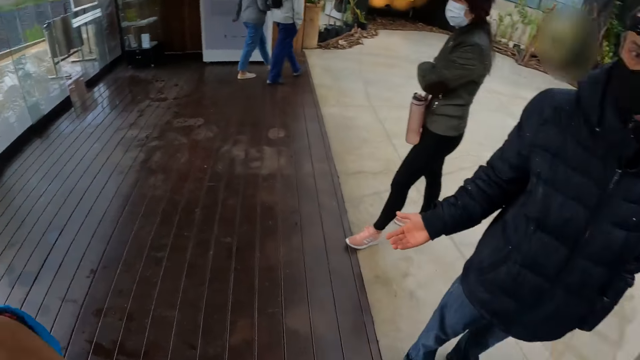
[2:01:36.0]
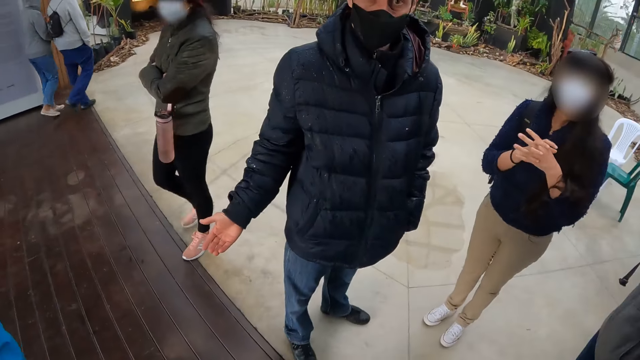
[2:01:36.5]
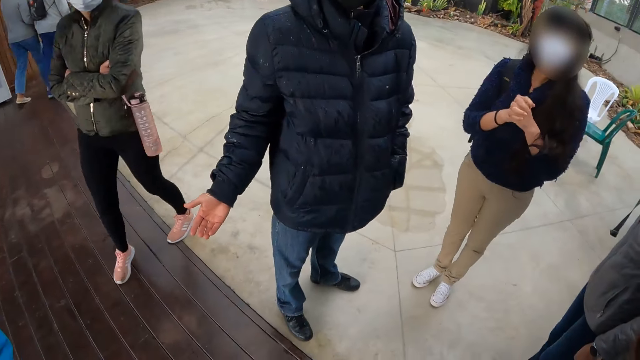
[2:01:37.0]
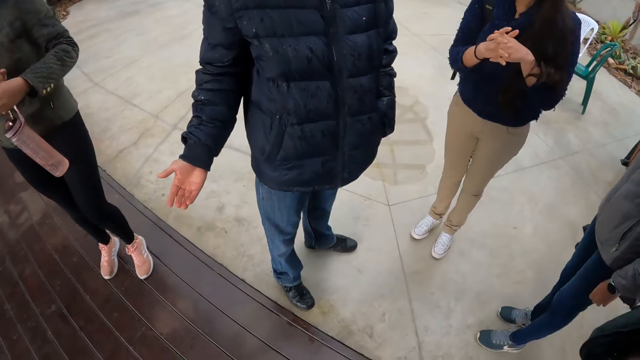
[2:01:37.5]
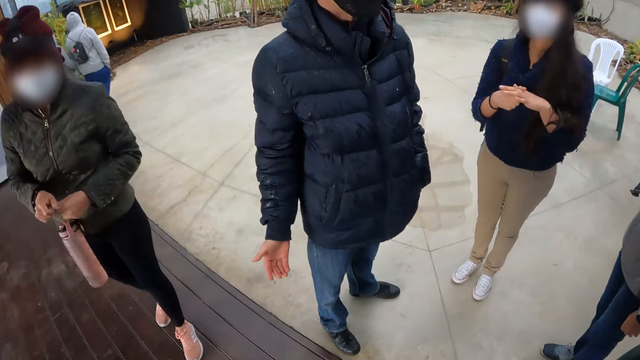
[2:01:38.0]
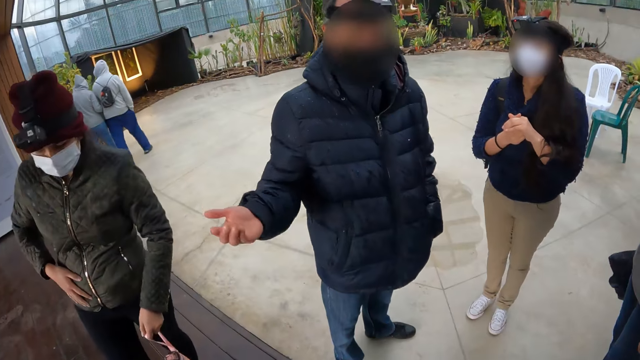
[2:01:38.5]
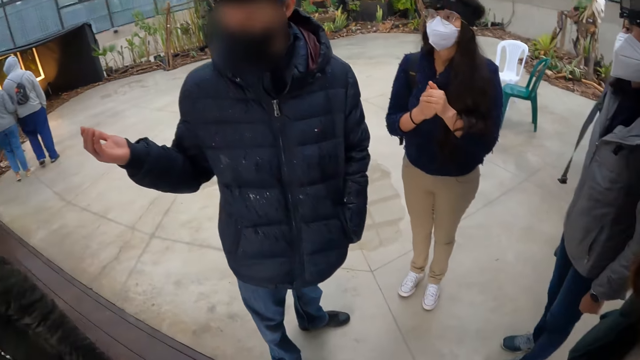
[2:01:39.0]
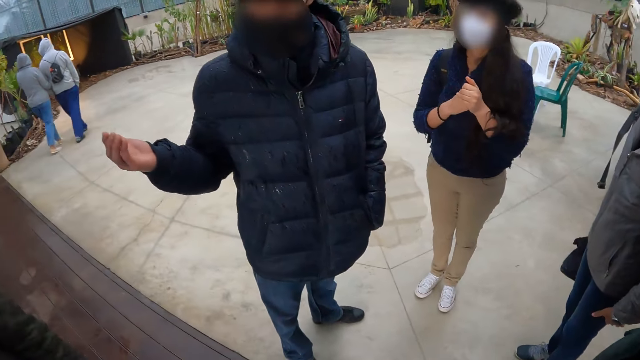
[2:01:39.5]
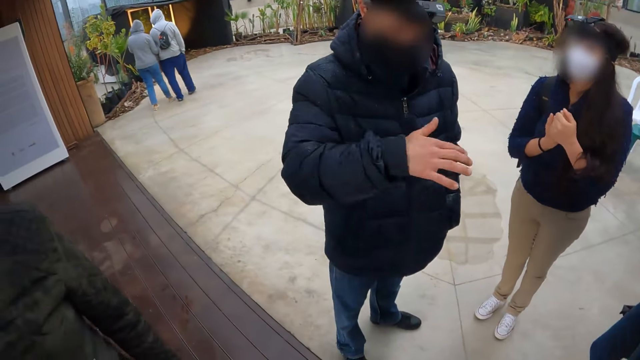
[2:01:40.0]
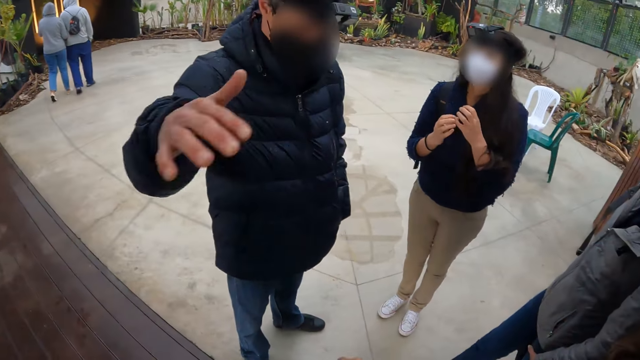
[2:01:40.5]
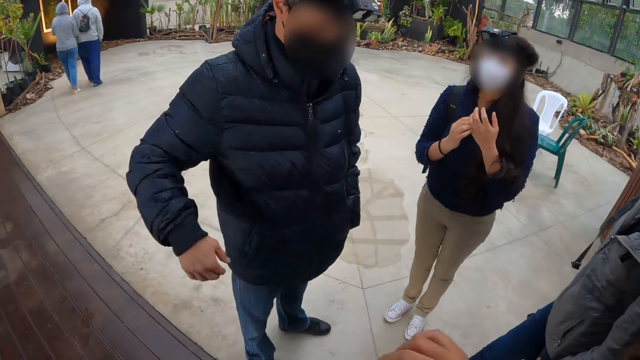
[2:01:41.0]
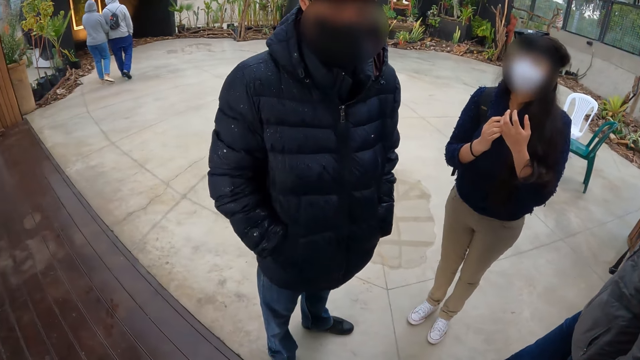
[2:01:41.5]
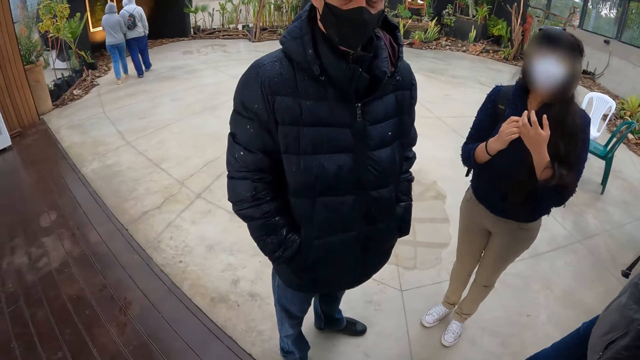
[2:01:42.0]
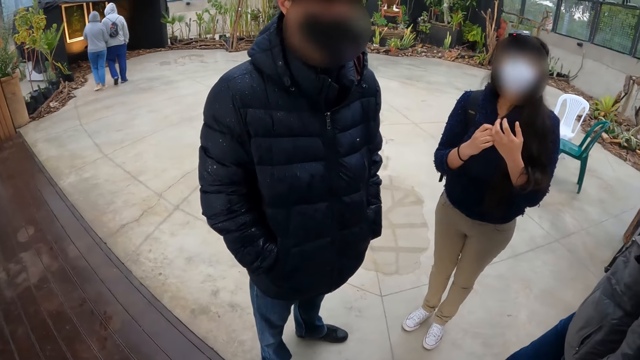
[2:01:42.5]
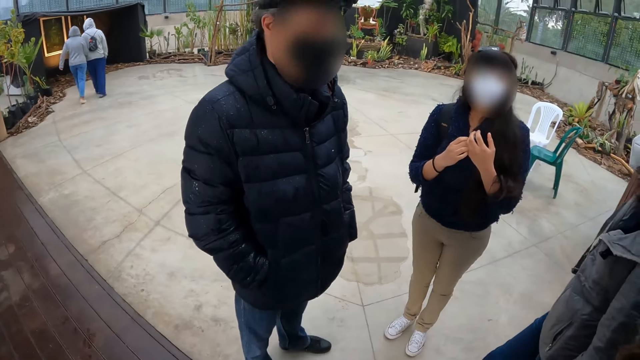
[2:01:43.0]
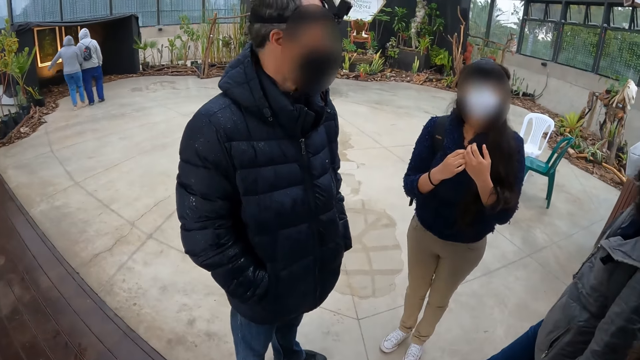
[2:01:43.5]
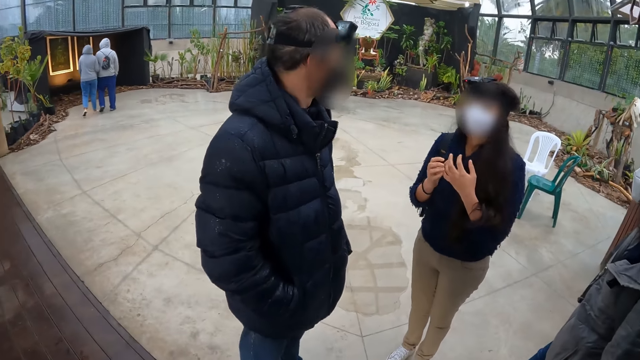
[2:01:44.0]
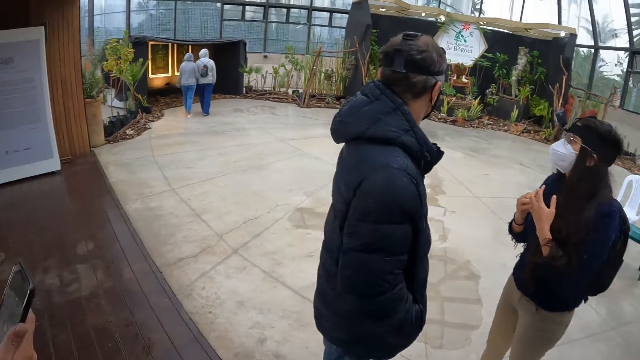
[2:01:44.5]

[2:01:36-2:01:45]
A woman holds a bottle with her right hand. A man crosses hands. The woman walks around. The woman passes the bottle from her right hand to her left hand. The woman holds the bottle with the other hand. Another man sways hands. The woman touches her jacket.

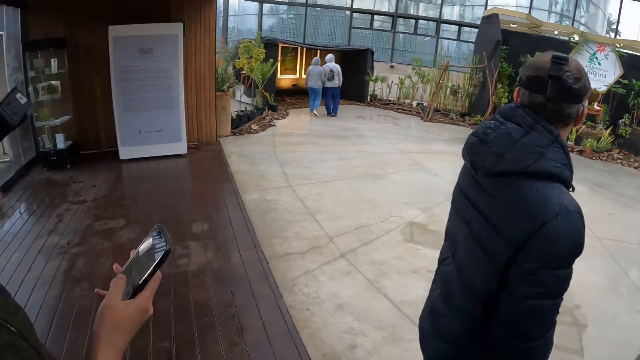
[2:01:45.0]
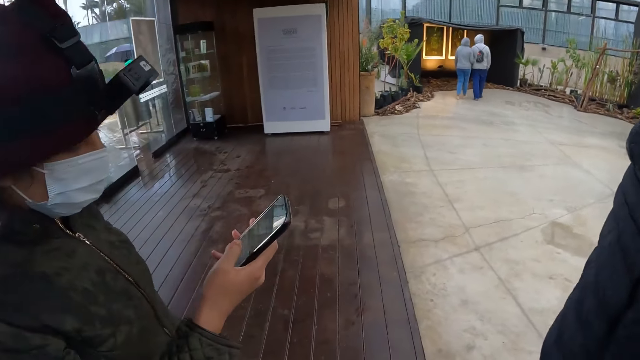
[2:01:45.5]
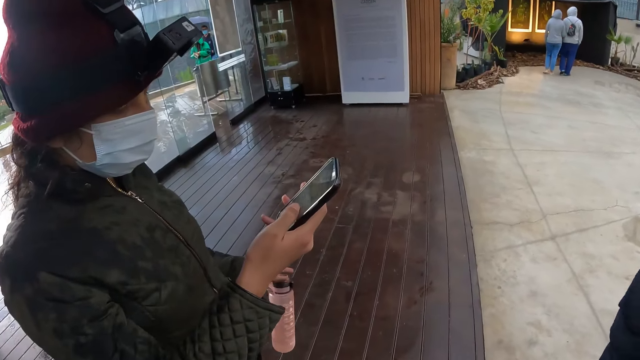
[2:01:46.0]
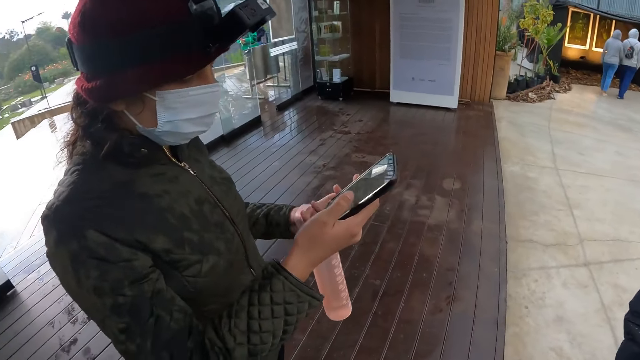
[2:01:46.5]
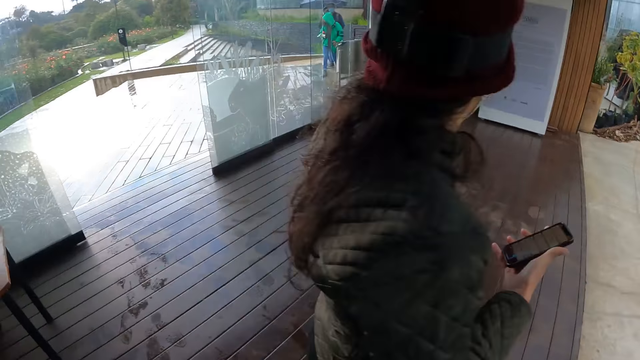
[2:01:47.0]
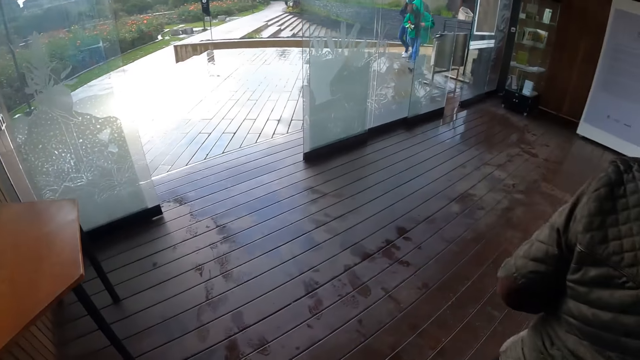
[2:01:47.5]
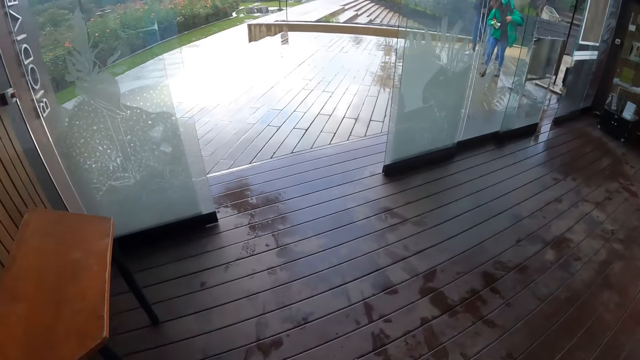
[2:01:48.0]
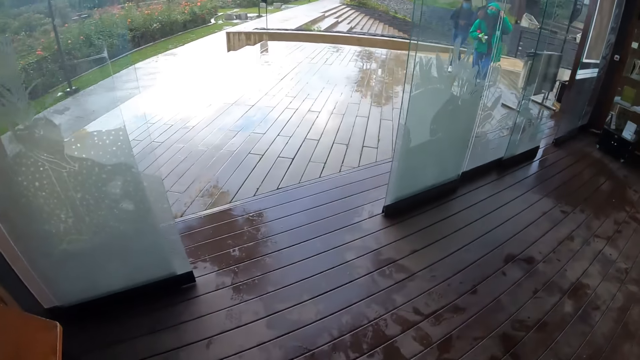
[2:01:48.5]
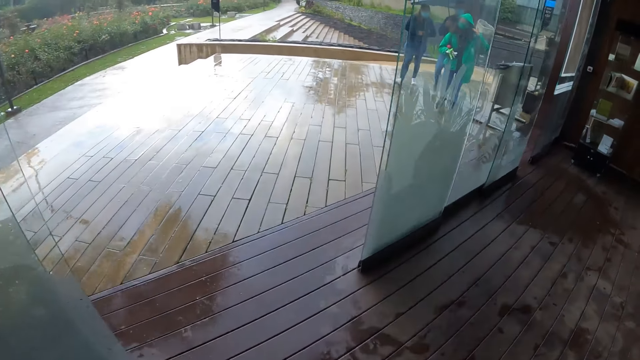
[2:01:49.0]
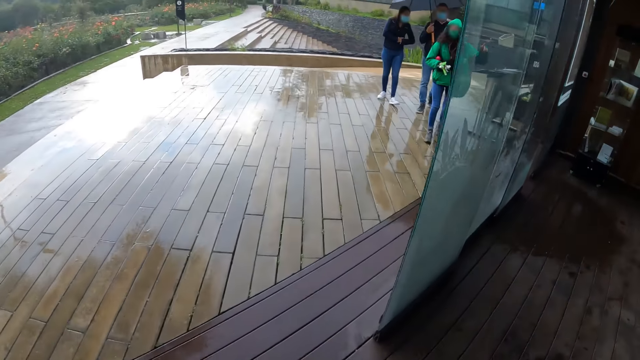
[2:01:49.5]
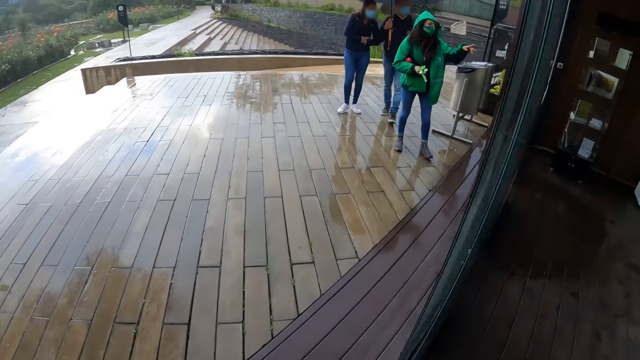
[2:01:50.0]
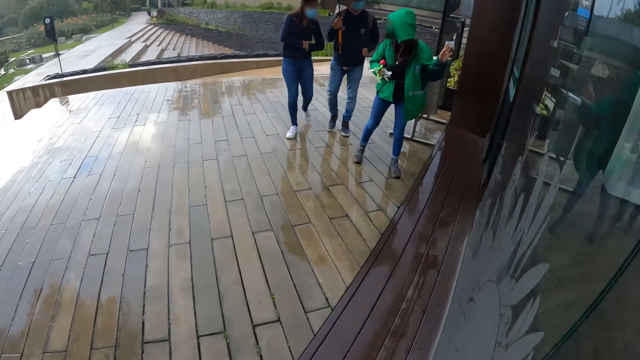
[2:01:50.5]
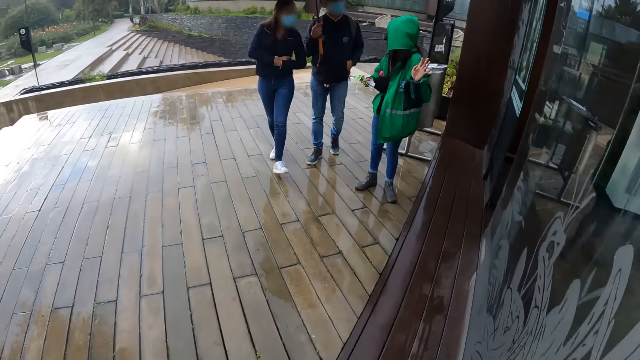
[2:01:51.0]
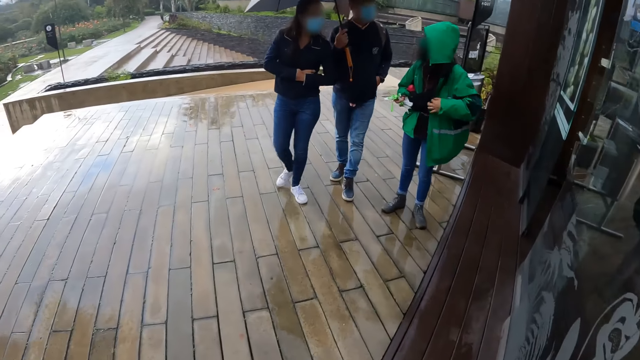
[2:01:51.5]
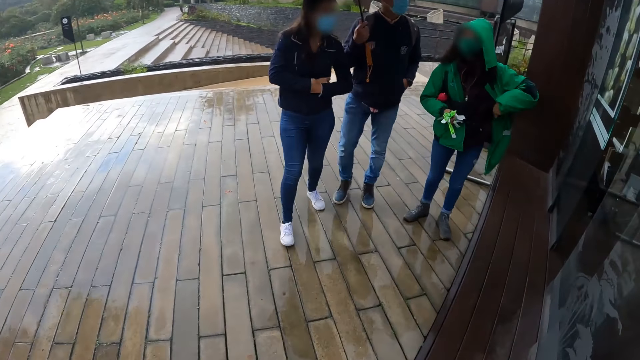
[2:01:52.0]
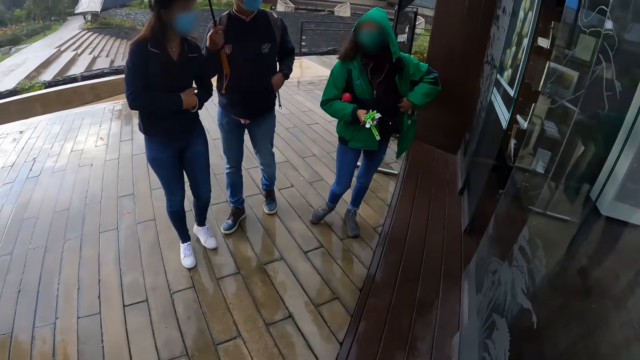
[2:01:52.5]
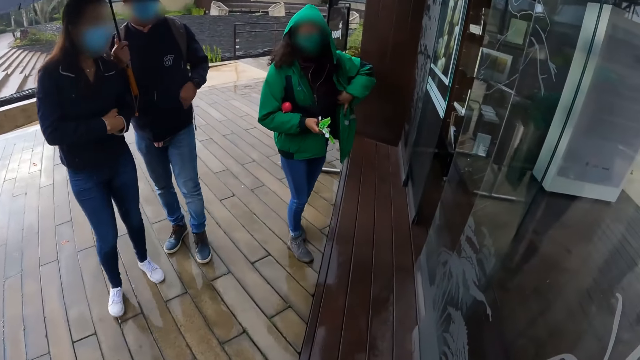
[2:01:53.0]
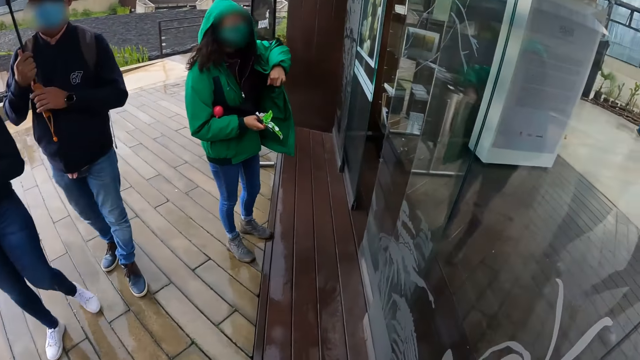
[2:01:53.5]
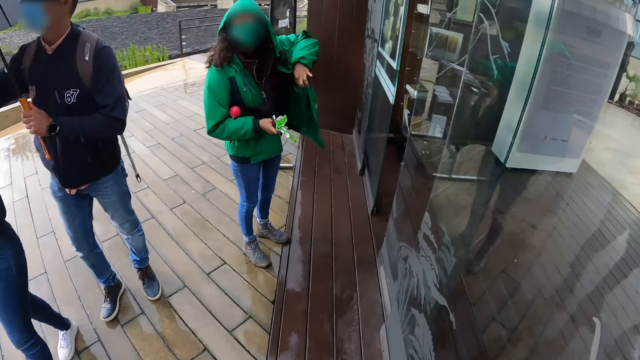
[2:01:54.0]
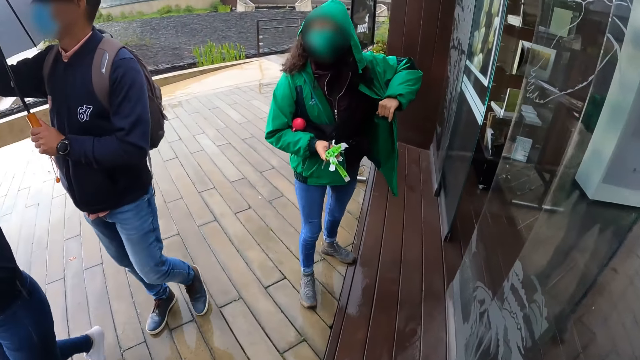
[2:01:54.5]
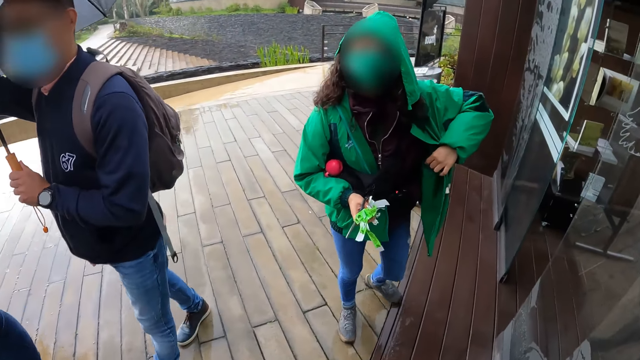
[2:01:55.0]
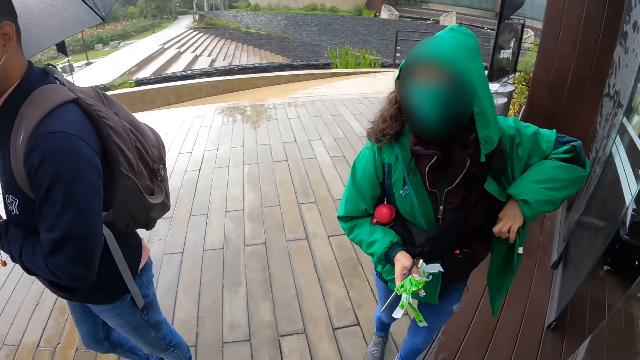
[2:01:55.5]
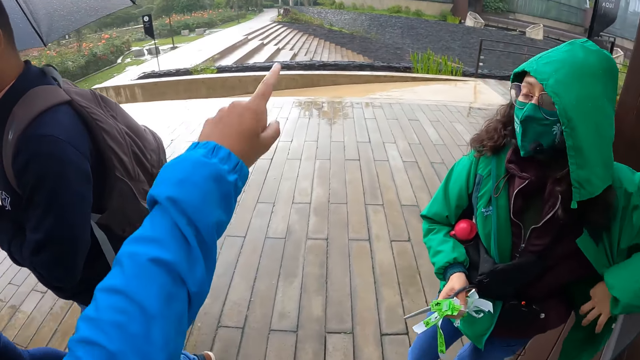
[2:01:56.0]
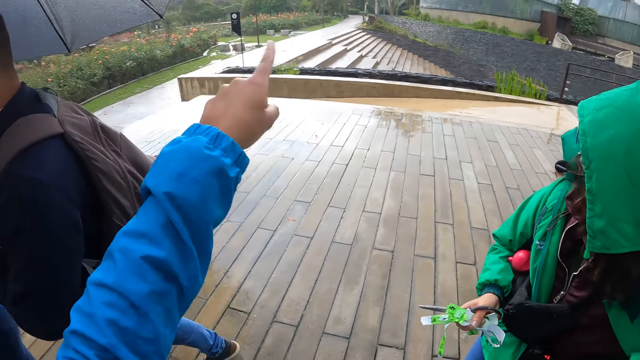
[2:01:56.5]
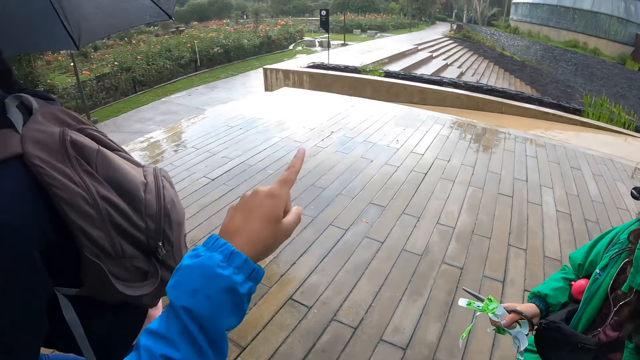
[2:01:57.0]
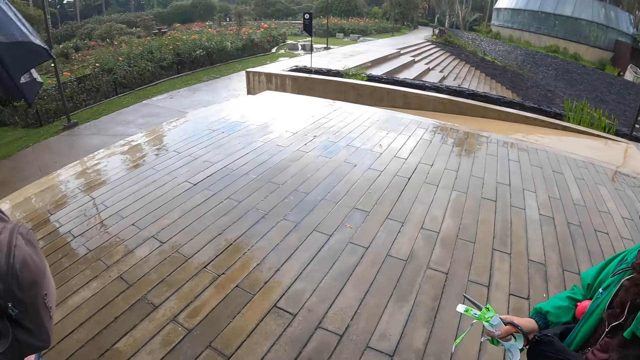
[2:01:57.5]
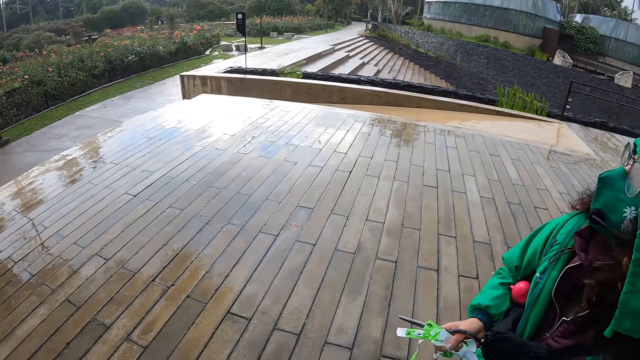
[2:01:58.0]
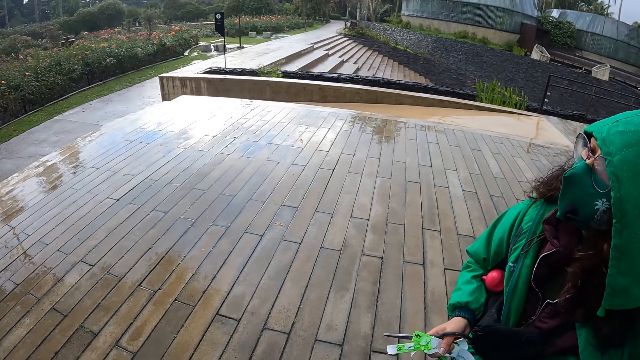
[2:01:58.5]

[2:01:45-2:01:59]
A woman operates a phone with her right hand. The camera wearer walks towards a door with a group of people. Another woman points at the door with her left hand. The second woman, a man and a third woman walk towards the camera wearer. The man holds an umbrella in his right hand. The man holds the umbrella in both hands. The third woman and the man walk past the camera wearer. The second woman dips her left hand into her jacket. The camera wearer speaks with gestures with his left hand to the second woman.
